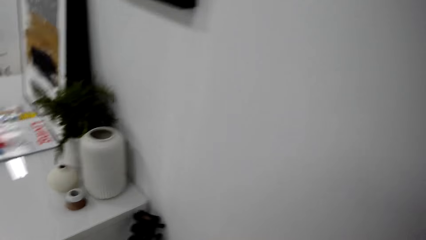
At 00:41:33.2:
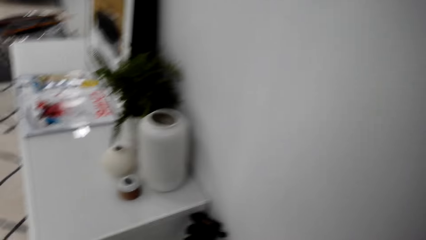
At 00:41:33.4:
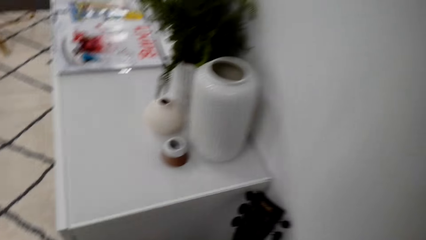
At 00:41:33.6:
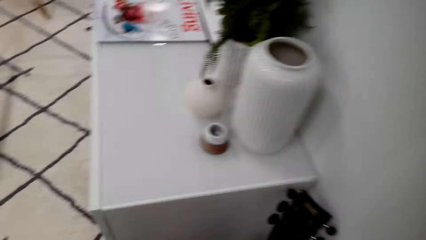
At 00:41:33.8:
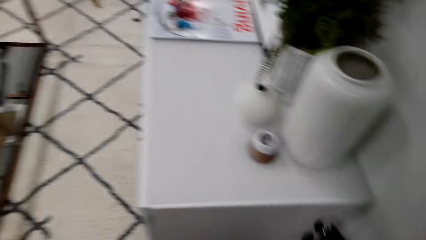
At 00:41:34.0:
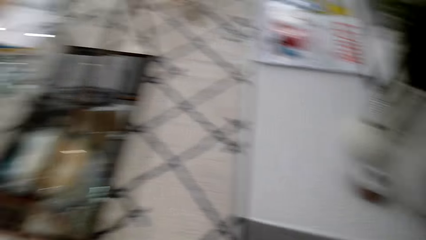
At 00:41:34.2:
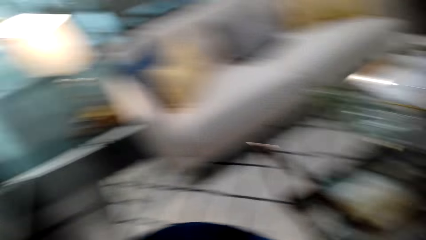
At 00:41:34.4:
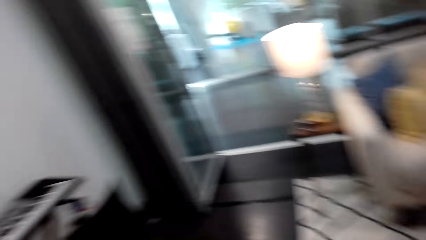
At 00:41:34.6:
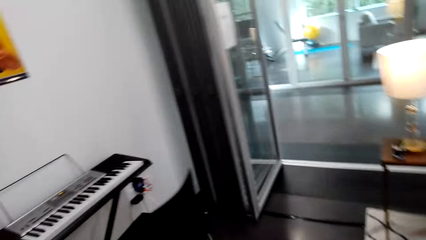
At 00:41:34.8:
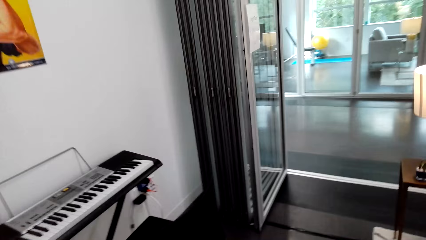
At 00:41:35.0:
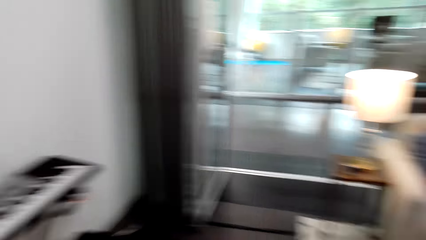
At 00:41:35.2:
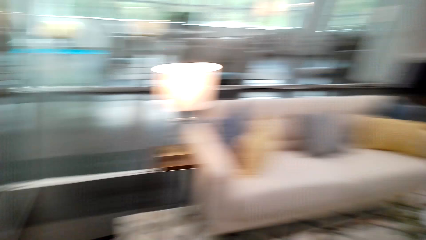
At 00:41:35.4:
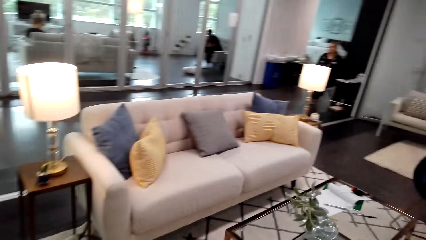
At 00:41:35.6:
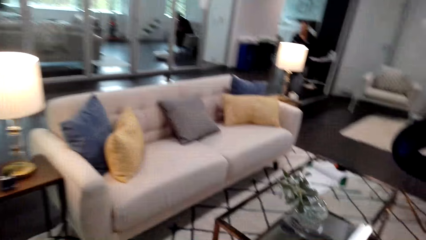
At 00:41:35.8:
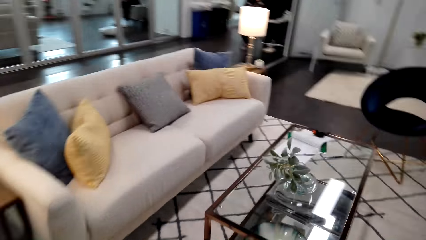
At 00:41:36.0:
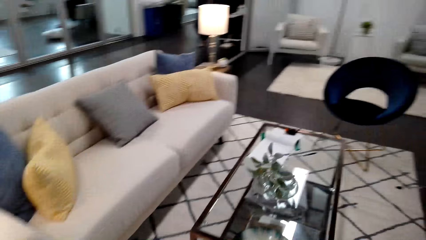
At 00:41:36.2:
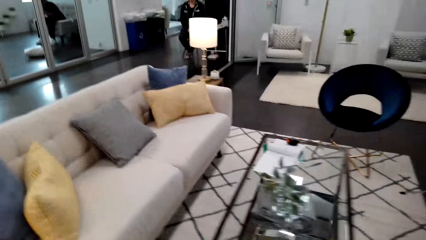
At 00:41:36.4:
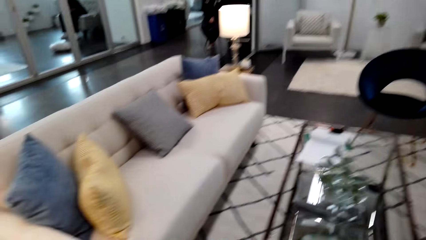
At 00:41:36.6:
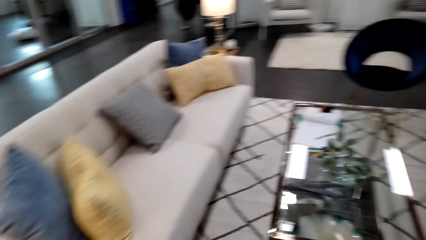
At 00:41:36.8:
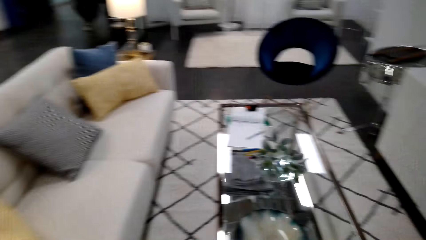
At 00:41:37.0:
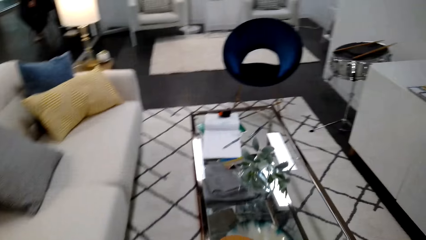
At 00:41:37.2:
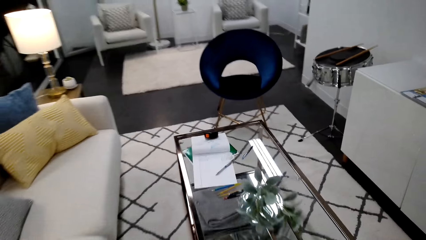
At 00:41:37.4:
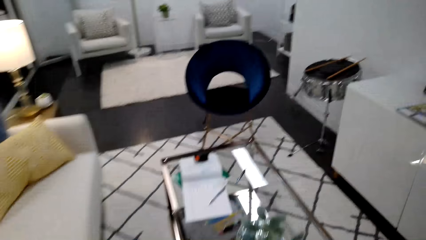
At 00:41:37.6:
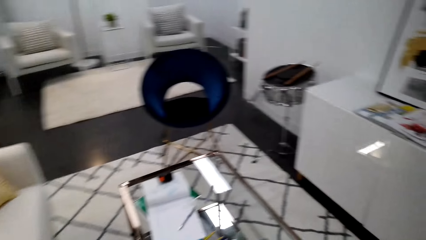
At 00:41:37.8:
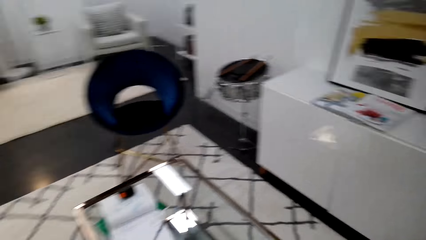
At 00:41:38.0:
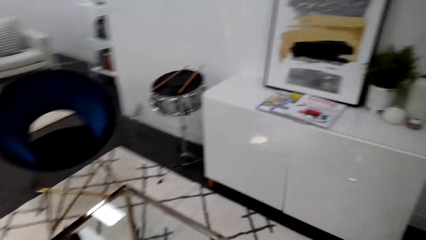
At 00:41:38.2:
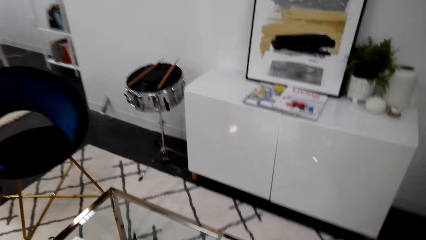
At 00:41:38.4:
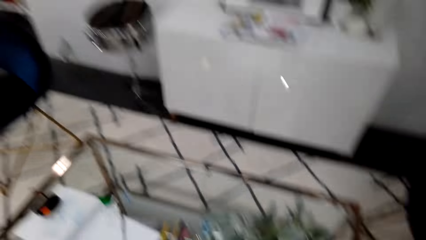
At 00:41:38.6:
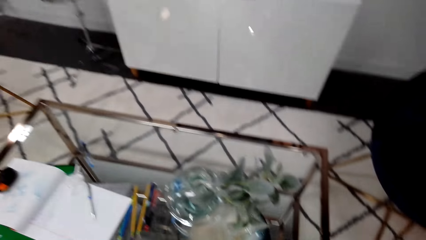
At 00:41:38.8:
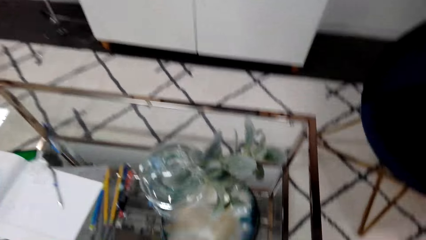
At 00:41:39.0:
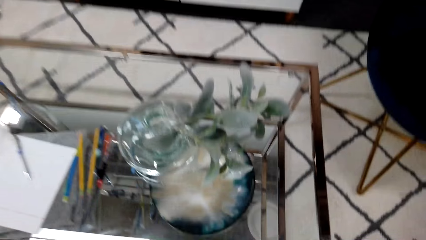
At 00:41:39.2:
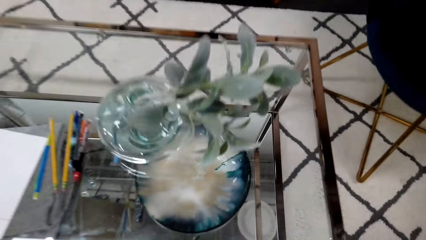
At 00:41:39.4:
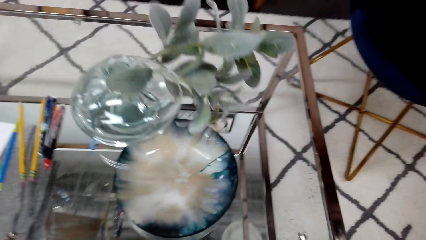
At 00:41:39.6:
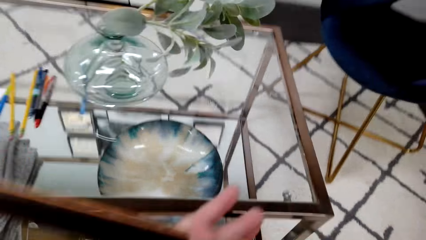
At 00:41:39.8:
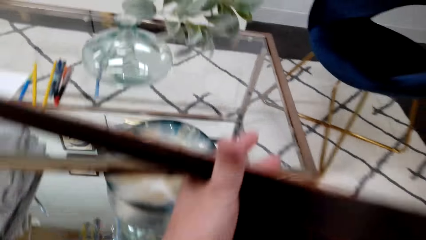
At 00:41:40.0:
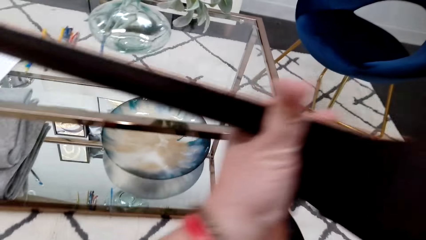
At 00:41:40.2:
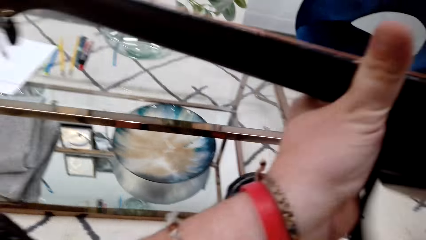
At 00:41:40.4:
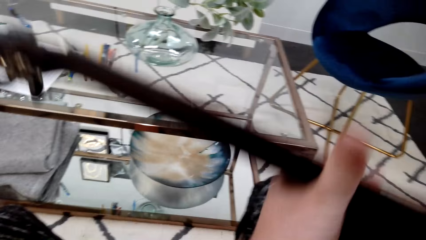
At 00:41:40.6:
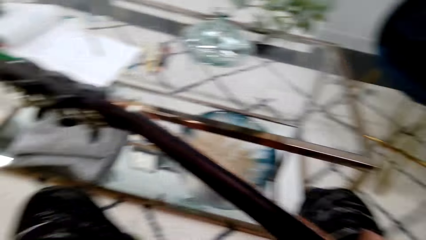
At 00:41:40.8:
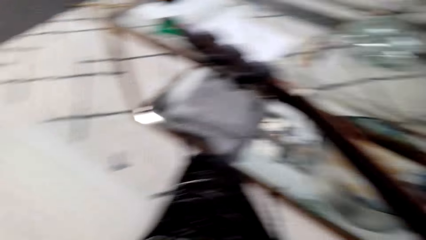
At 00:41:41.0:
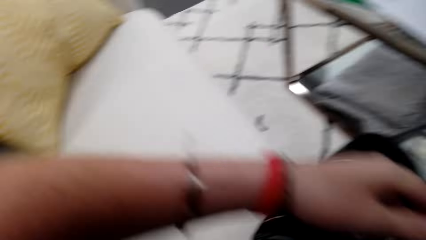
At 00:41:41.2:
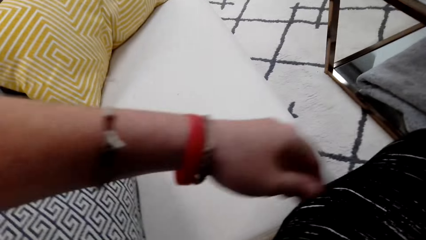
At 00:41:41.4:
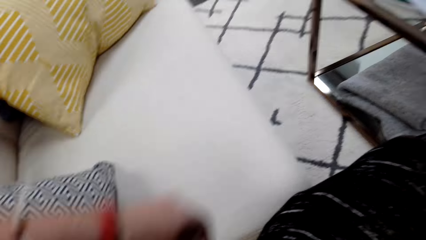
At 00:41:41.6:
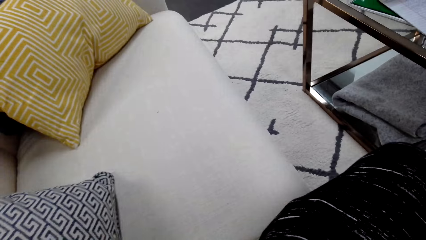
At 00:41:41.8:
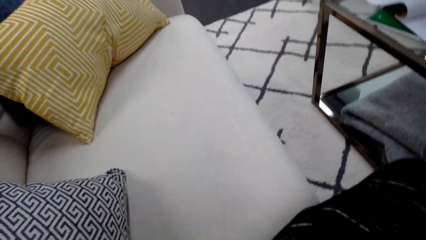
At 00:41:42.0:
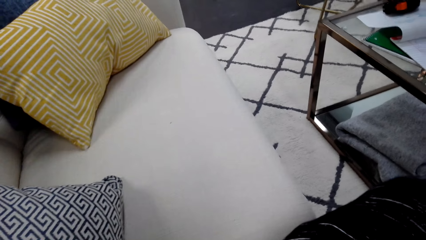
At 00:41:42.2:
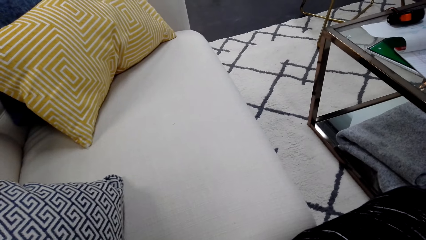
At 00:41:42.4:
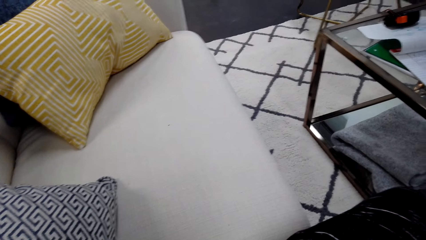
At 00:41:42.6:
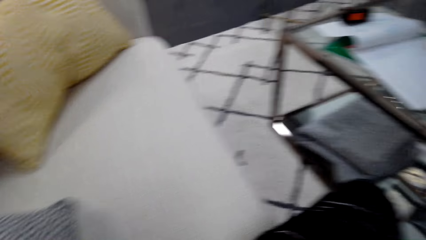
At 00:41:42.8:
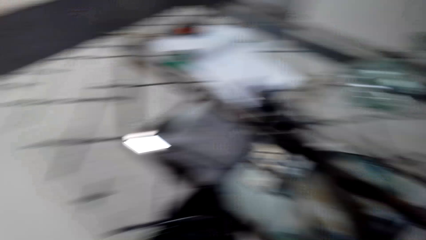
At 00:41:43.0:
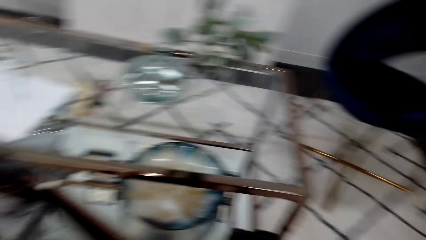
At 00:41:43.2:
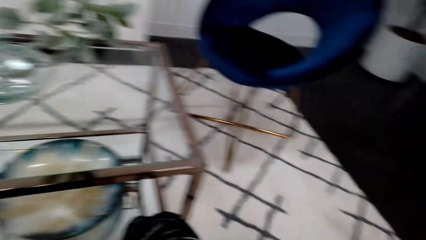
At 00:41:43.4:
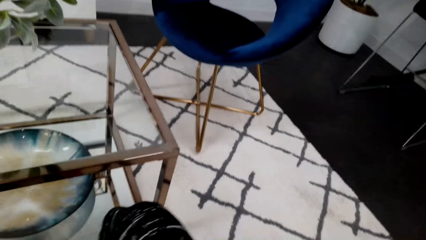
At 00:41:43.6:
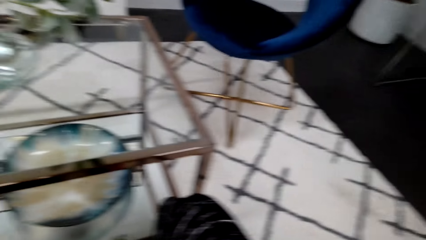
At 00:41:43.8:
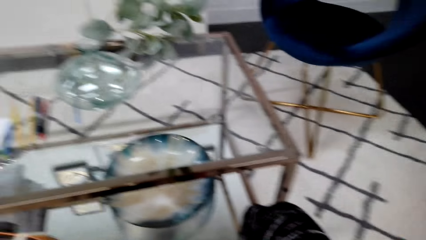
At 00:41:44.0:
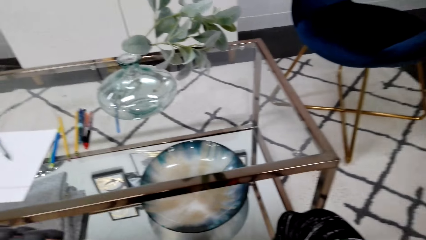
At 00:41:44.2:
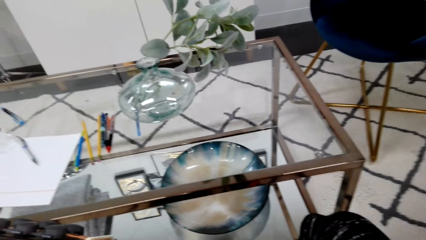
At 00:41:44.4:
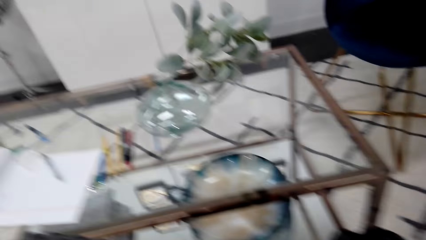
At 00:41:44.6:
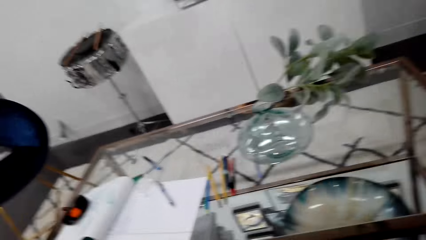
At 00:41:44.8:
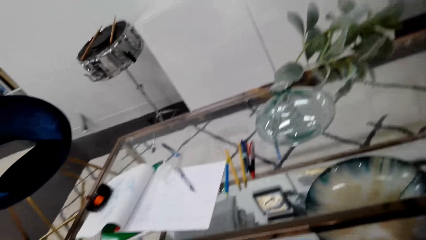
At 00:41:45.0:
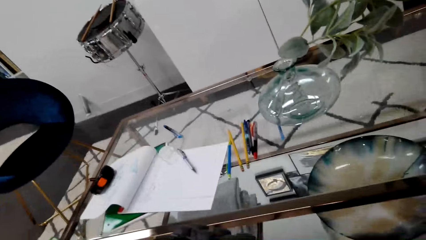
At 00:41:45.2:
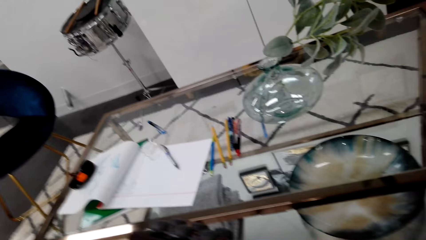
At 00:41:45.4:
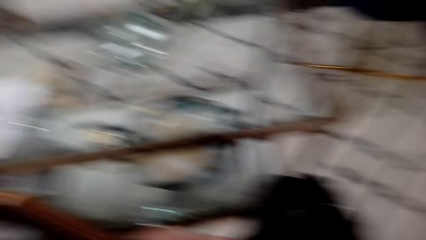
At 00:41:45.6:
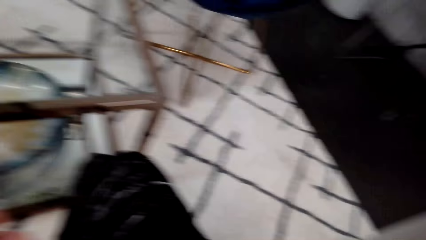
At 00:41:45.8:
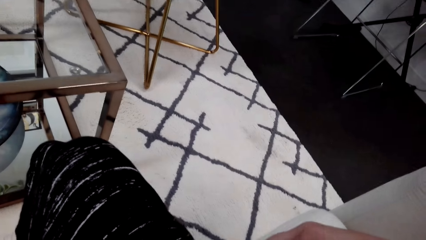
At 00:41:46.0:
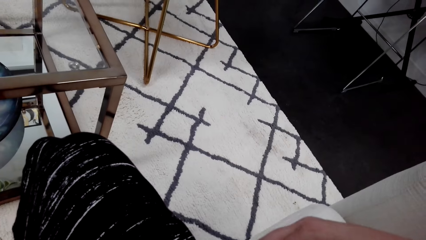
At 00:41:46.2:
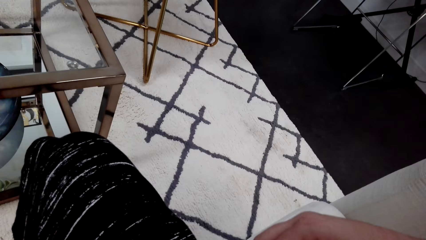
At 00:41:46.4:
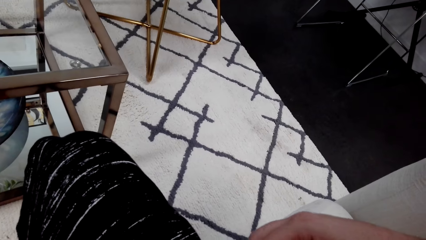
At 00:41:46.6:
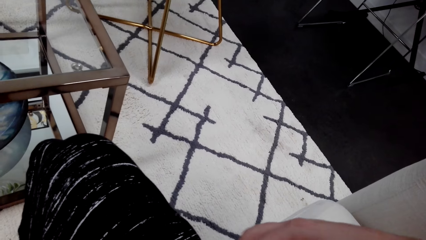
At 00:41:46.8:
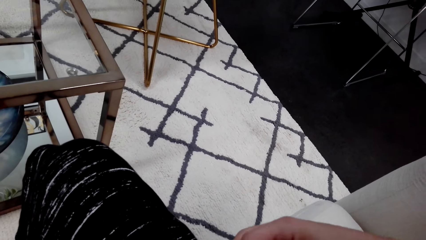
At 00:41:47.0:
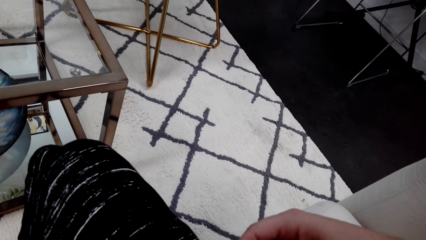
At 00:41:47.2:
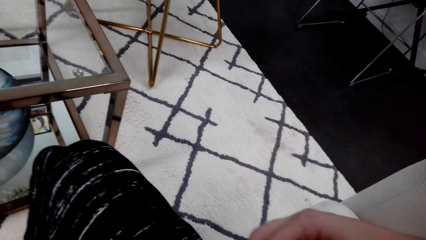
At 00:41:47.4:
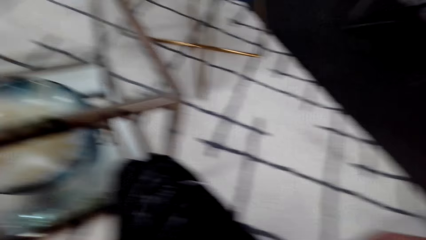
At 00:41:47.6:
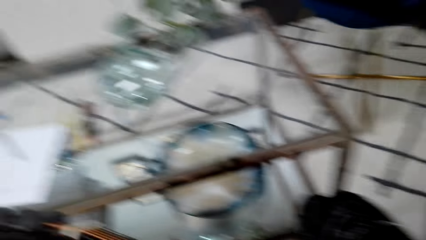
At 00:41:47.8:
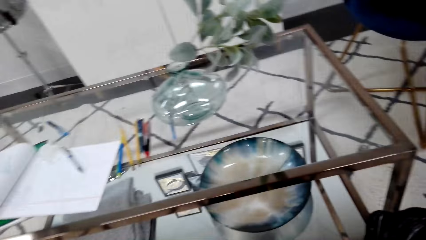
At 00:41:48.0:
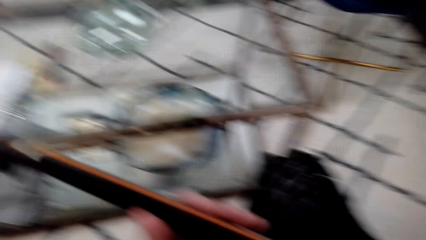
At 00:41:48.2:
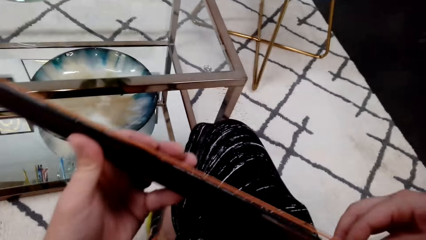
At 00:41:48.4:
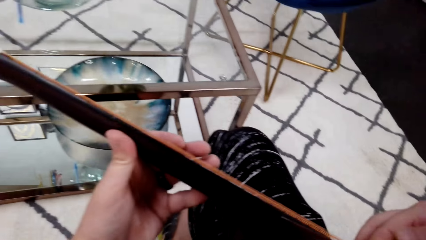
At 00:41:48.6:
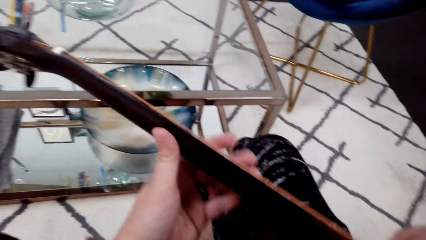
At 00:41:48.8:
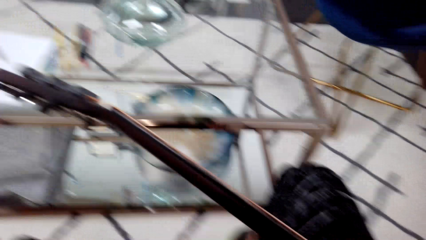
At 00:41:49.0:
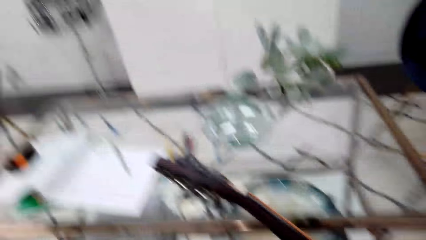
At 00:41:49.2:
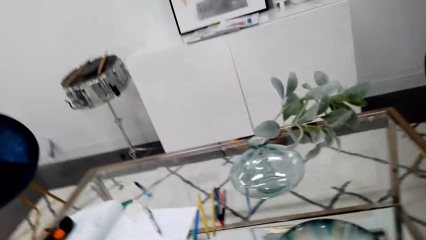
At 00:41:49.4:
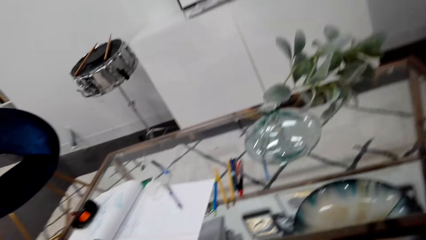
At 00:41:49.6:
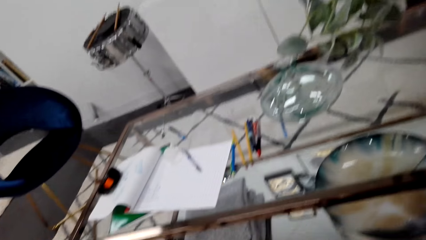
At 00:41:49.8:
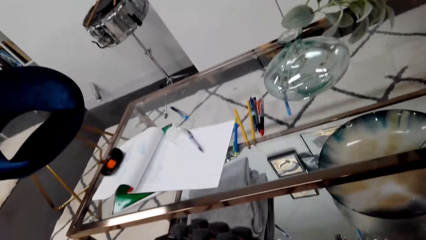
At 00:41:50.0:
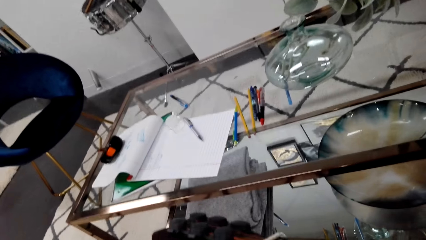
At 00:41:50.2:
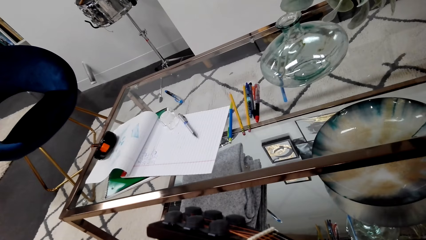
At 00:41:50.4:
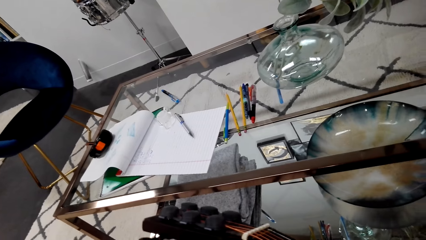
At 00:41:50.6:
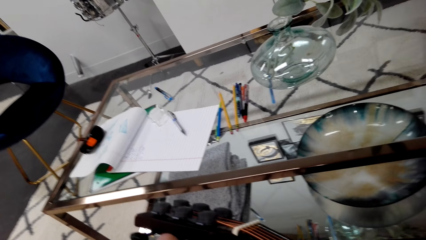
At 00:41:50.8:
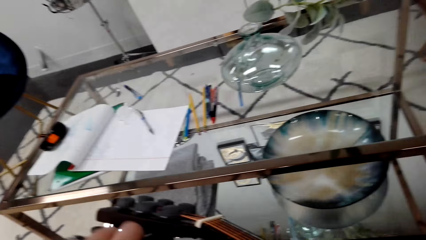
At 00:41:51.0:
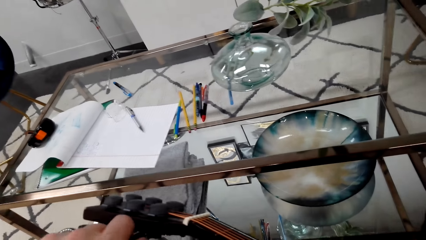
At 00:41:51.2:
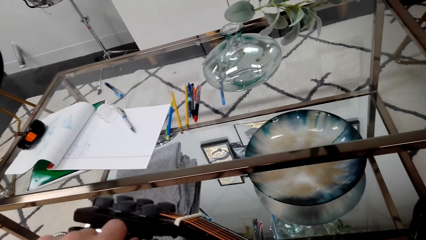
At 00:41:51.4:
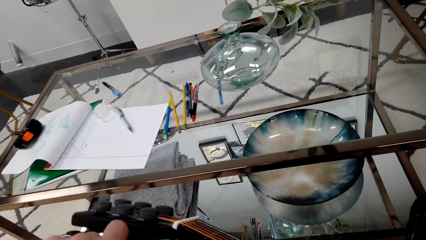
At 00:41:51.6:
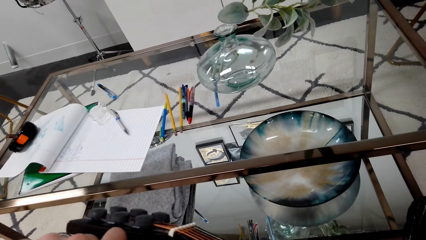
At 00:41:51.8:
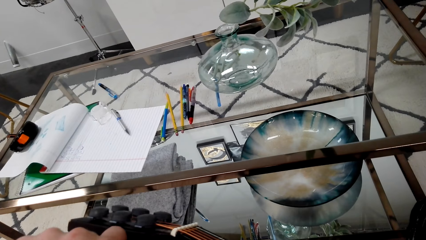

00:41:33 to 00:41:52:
The camera wearer looks around the room. They pick up a guitar. They move around the room. They hold the guitar. They sit on the couch. They play the guitar.
